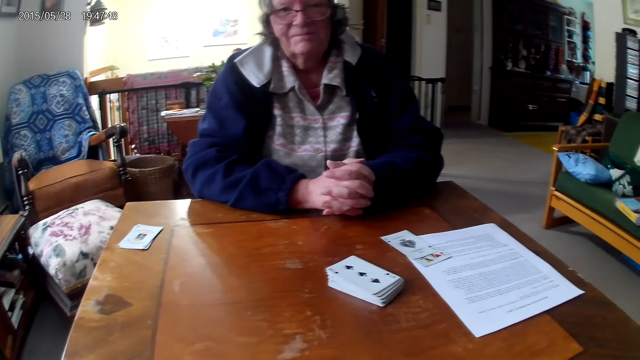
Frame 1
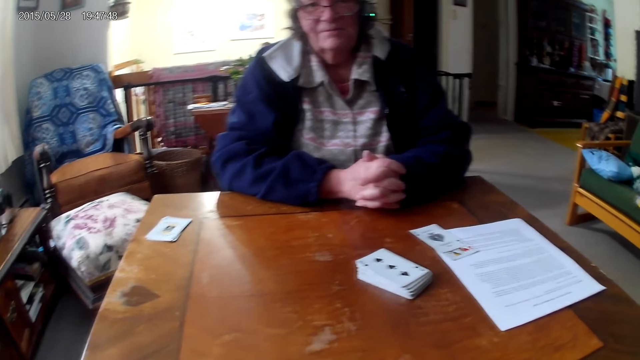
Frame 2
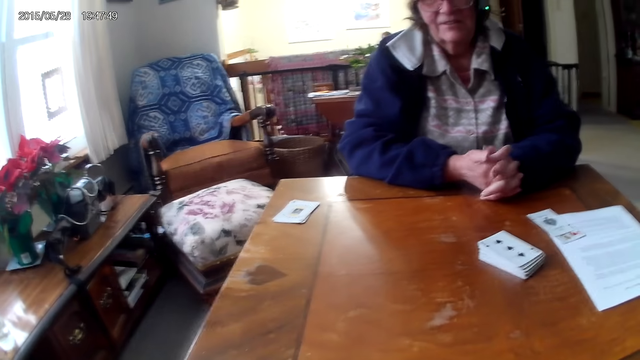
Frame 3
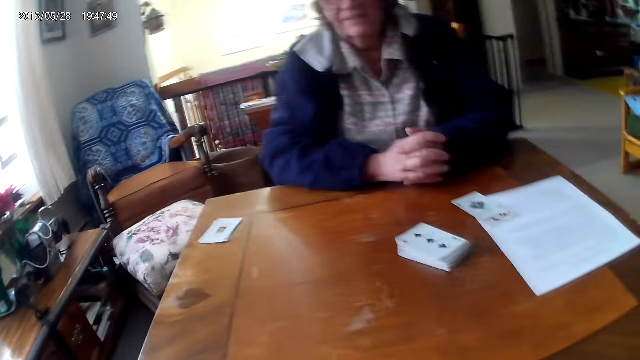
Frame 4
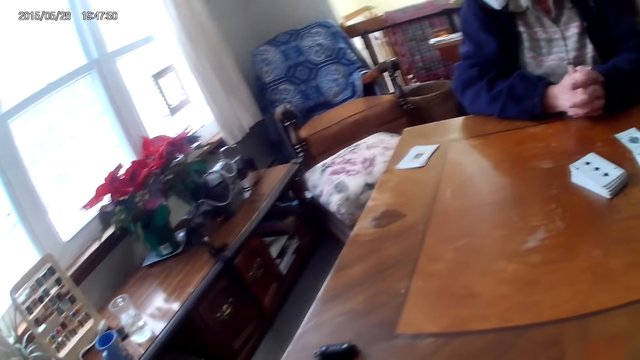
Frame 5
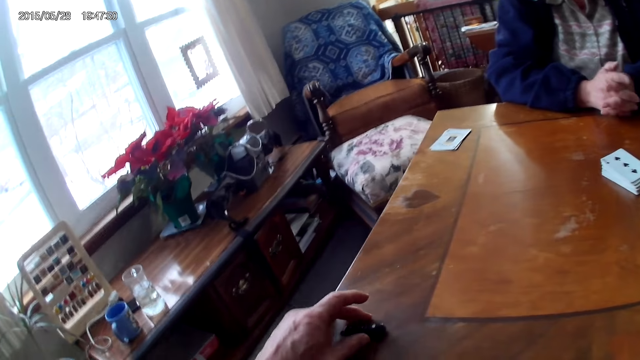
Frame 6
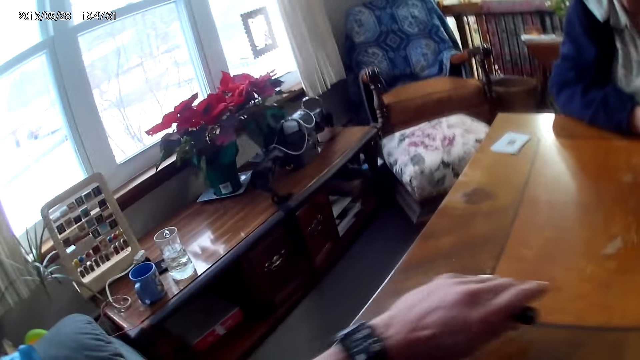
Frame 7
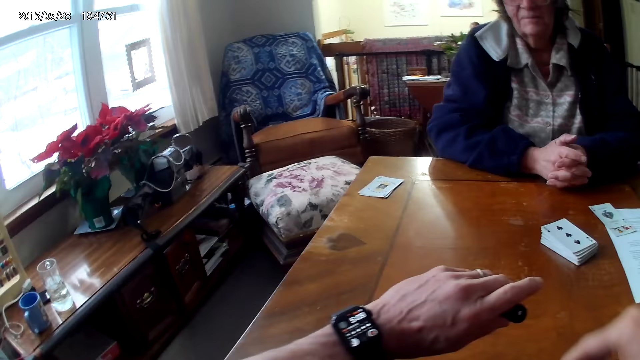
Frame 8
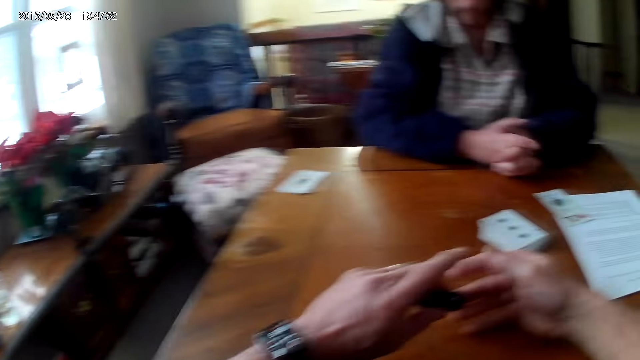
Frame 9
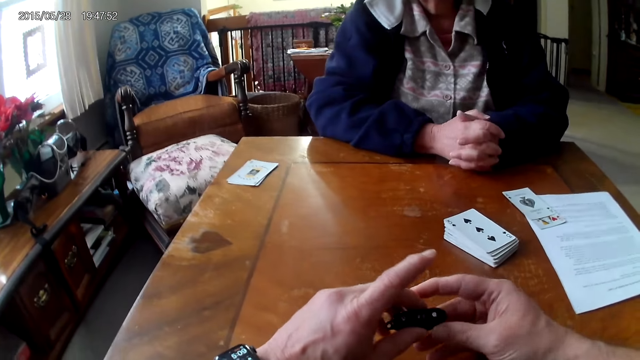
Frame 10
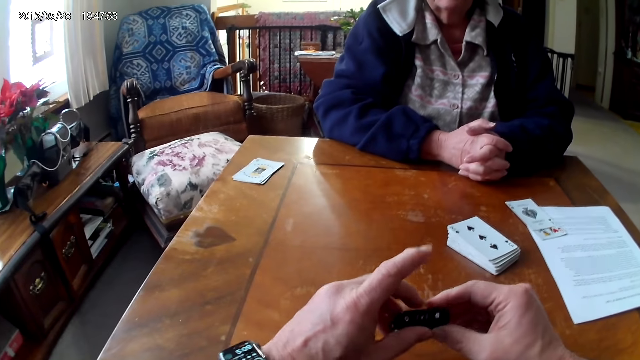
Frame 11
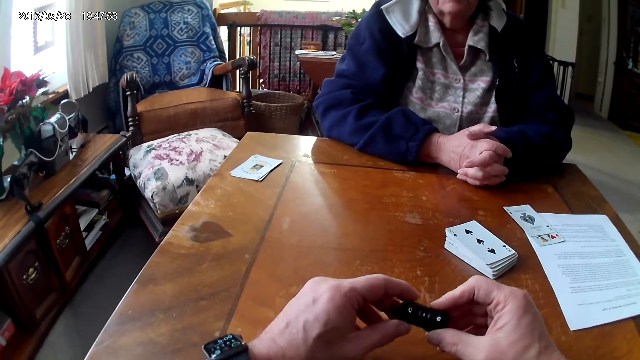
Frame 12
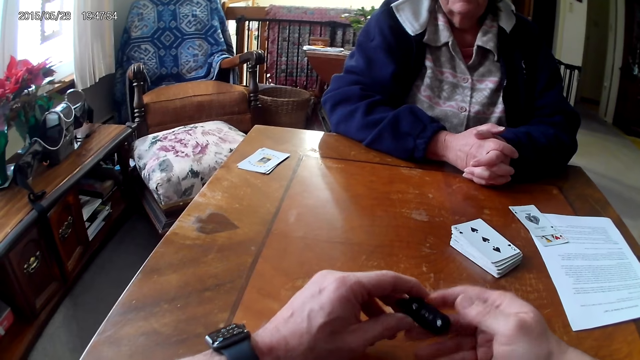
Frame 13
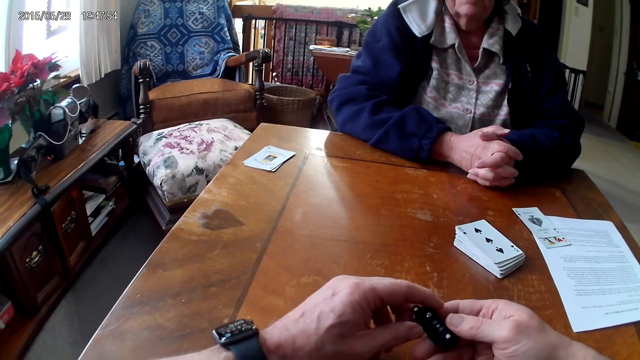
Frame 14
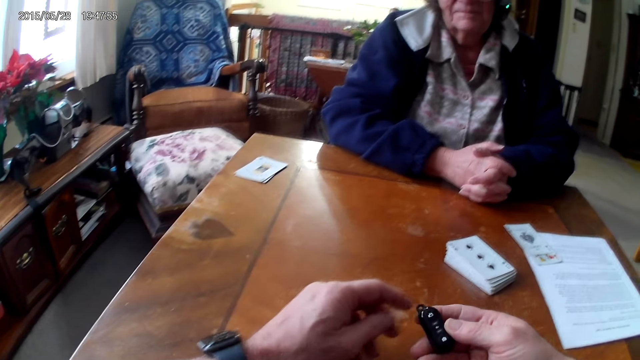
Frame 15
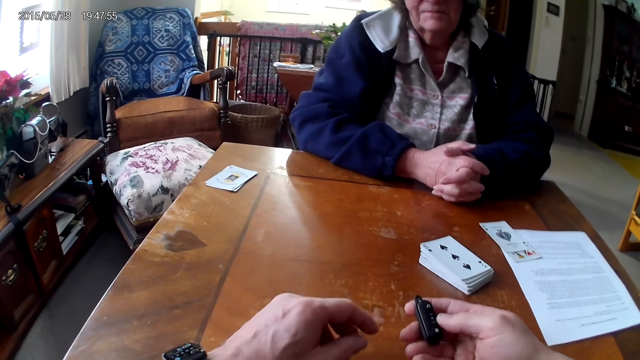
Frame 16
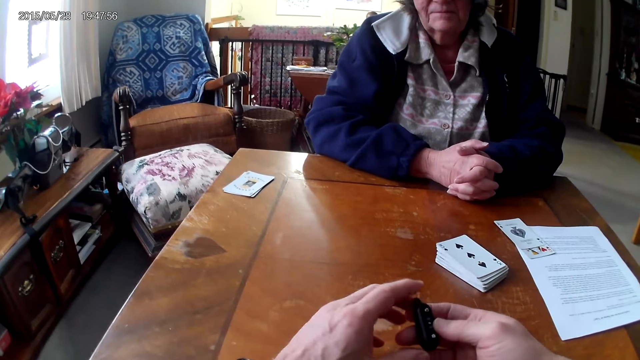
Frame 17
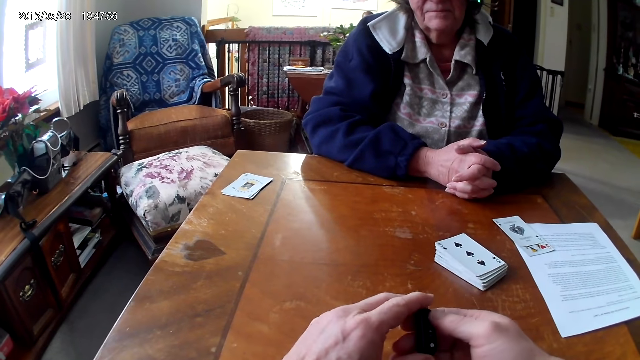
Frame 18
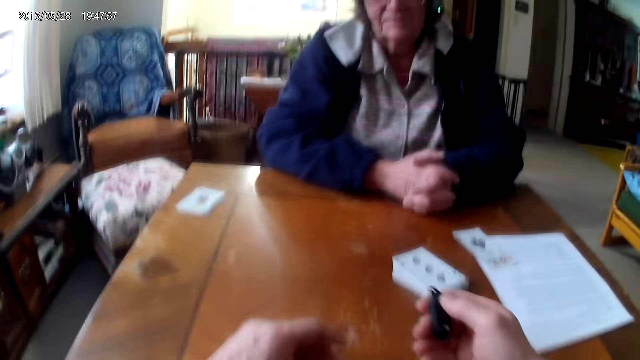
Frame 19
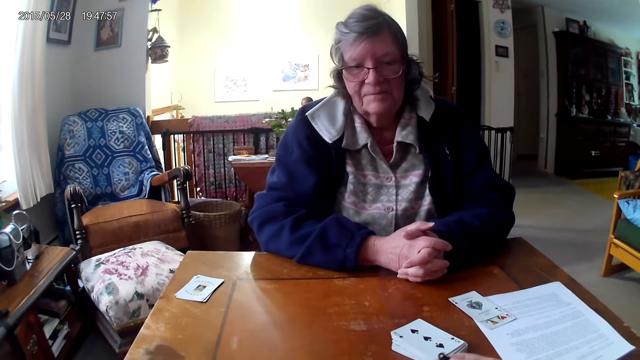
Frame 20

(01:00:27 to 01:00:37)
The camera wearer picks up the remote with the left hand. They hold the remote with fingers. They press the button on the remote.
